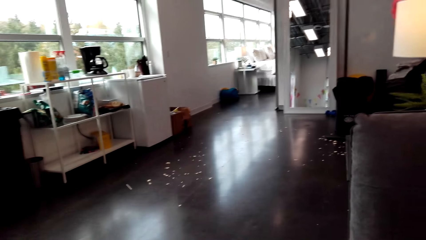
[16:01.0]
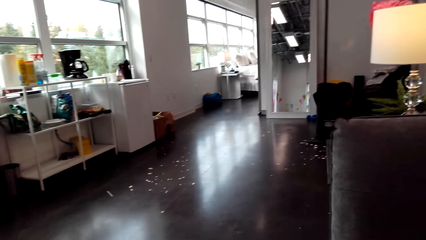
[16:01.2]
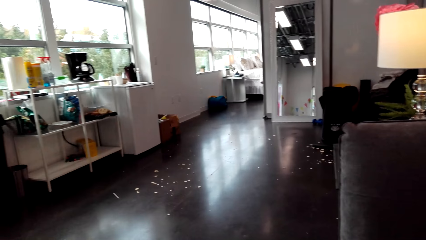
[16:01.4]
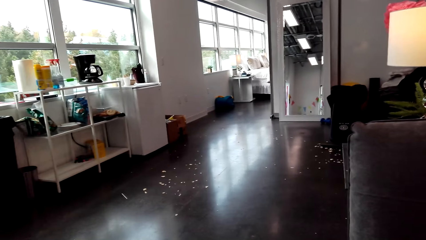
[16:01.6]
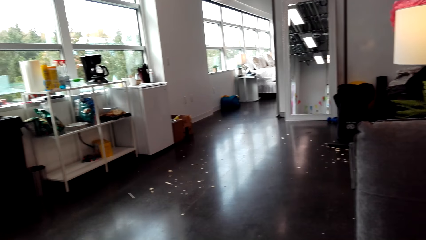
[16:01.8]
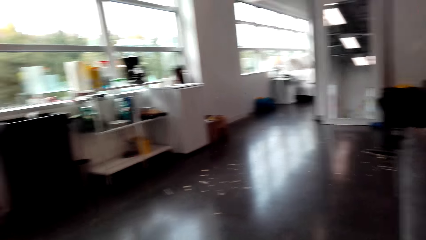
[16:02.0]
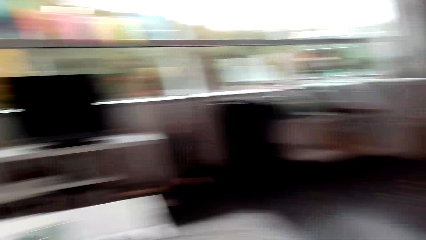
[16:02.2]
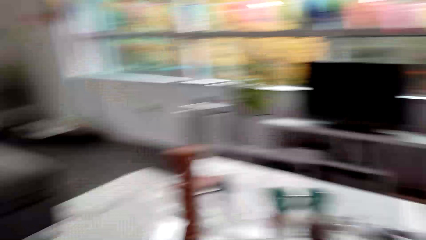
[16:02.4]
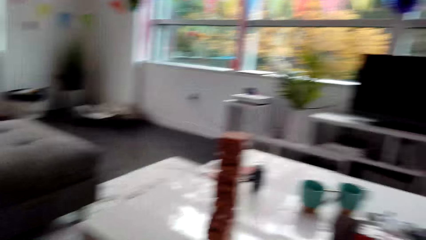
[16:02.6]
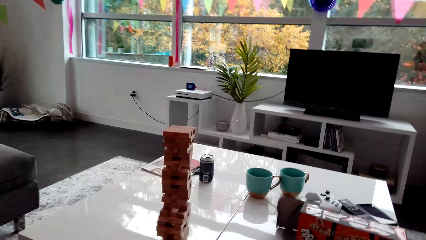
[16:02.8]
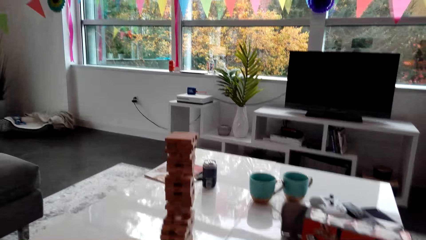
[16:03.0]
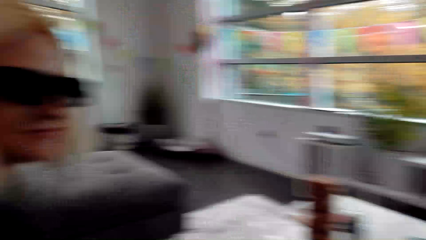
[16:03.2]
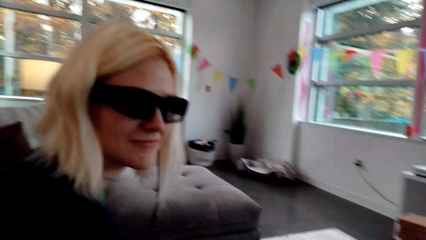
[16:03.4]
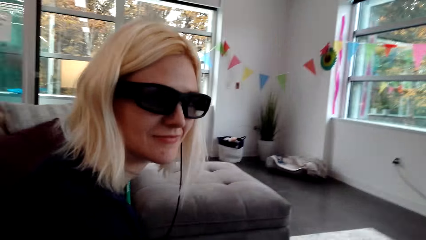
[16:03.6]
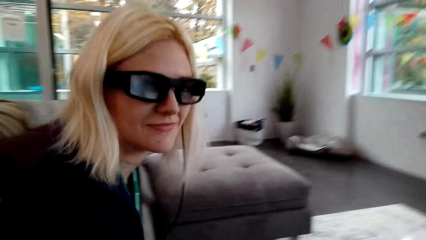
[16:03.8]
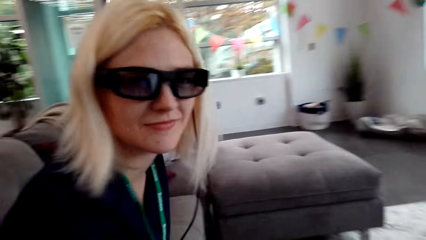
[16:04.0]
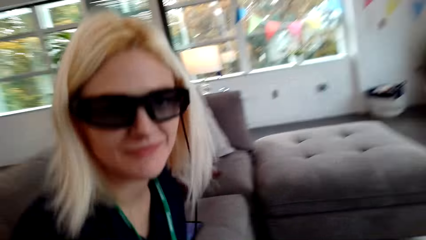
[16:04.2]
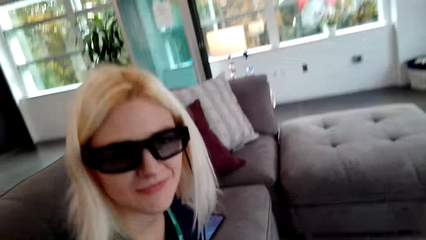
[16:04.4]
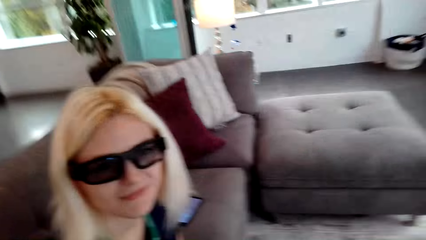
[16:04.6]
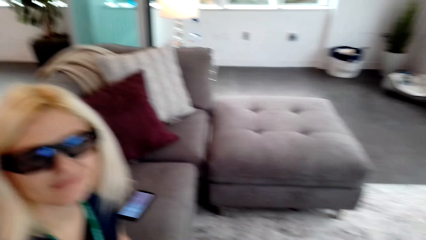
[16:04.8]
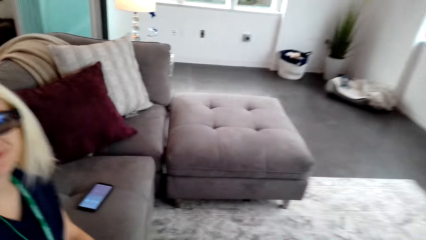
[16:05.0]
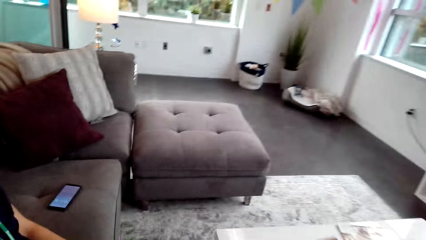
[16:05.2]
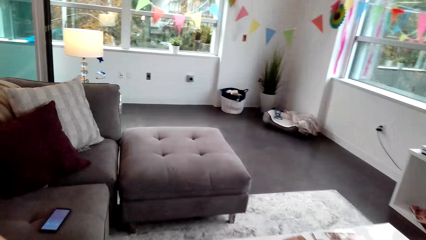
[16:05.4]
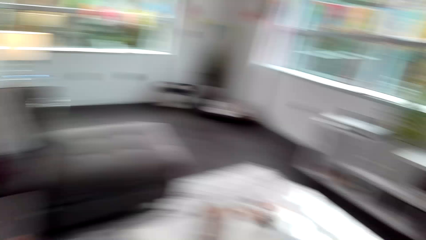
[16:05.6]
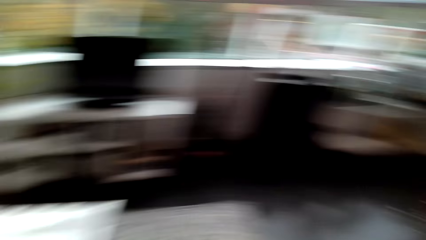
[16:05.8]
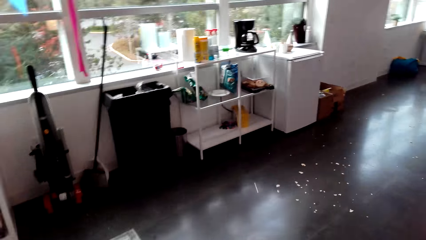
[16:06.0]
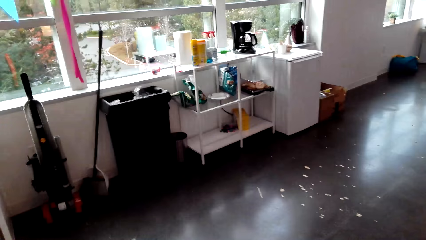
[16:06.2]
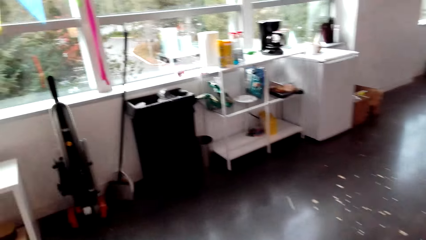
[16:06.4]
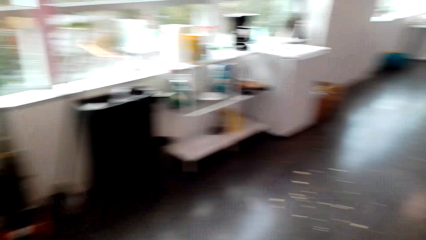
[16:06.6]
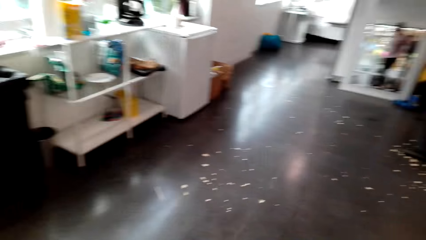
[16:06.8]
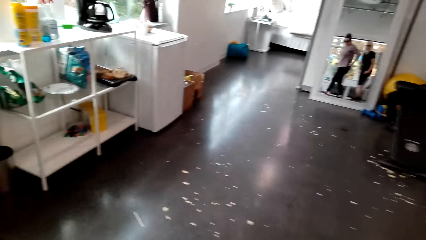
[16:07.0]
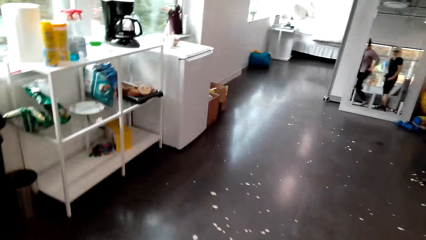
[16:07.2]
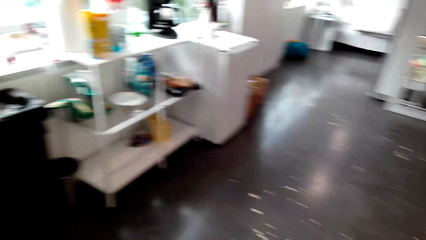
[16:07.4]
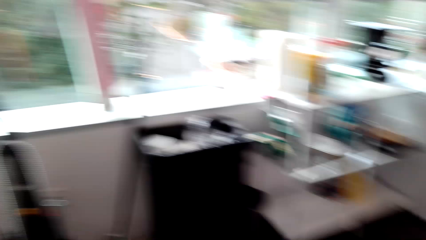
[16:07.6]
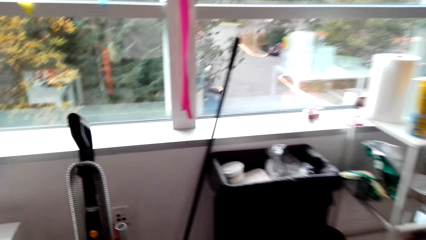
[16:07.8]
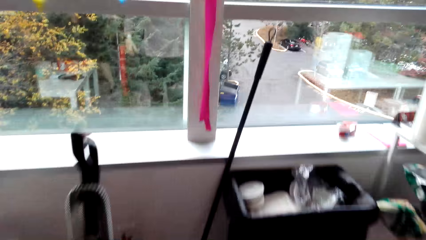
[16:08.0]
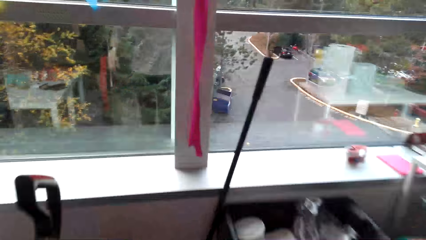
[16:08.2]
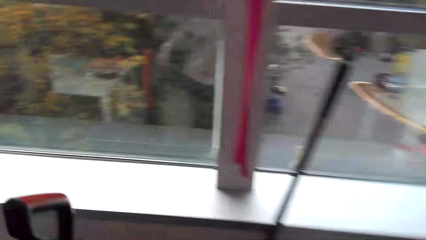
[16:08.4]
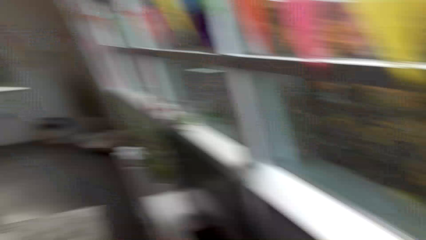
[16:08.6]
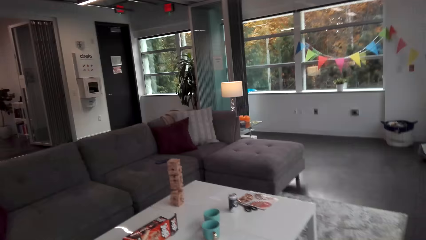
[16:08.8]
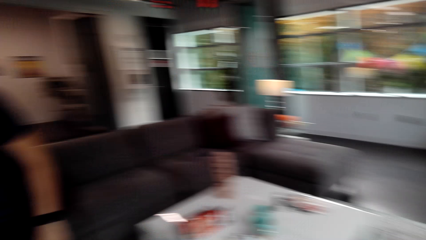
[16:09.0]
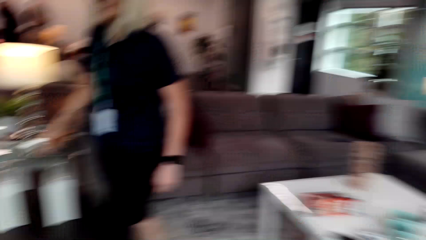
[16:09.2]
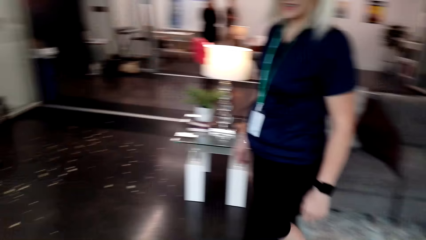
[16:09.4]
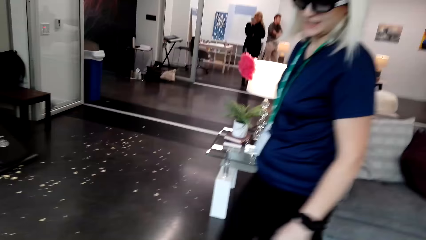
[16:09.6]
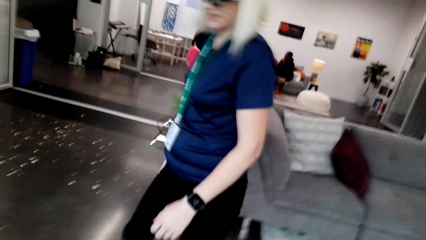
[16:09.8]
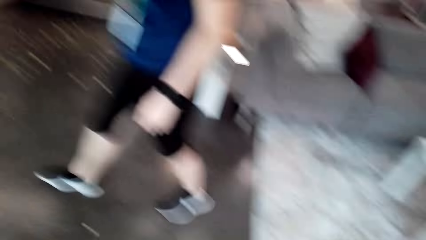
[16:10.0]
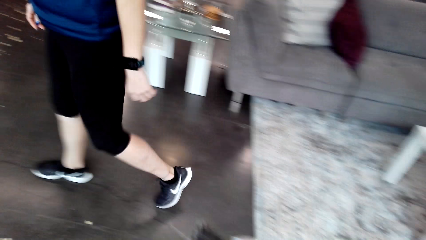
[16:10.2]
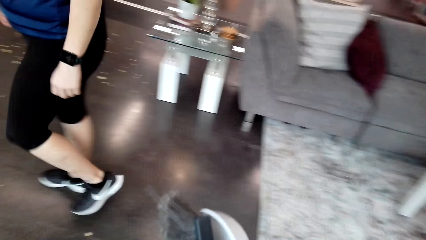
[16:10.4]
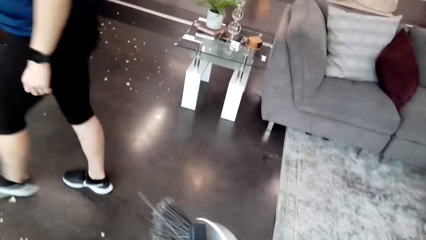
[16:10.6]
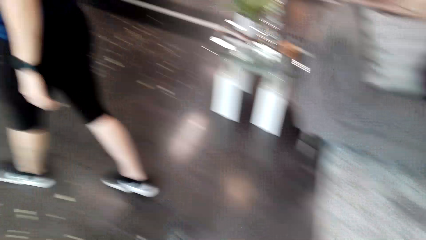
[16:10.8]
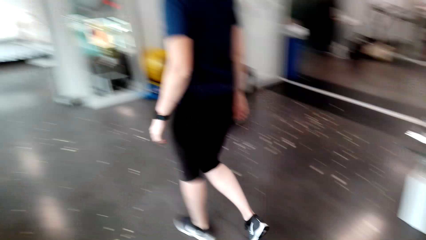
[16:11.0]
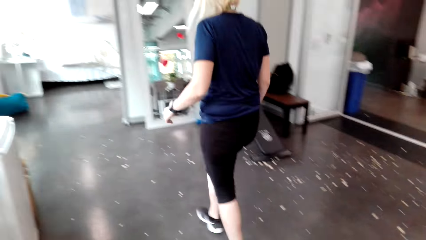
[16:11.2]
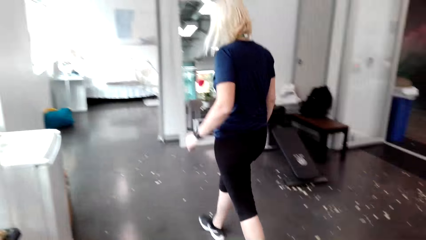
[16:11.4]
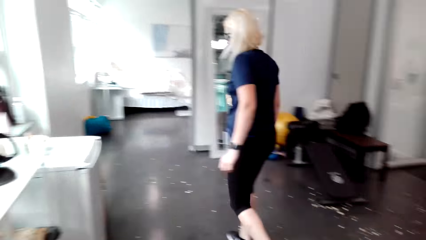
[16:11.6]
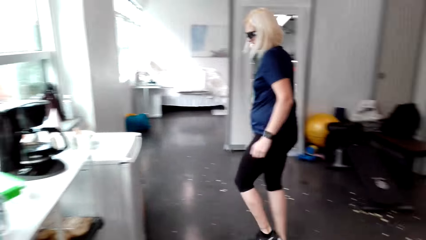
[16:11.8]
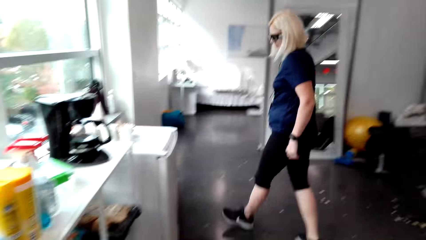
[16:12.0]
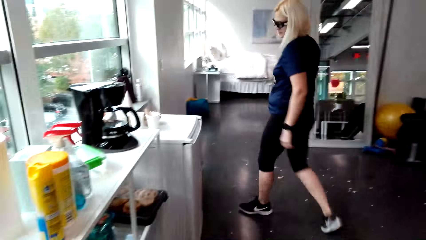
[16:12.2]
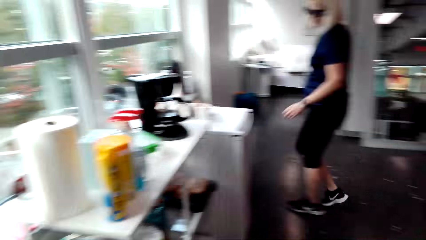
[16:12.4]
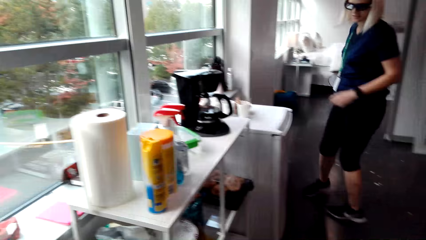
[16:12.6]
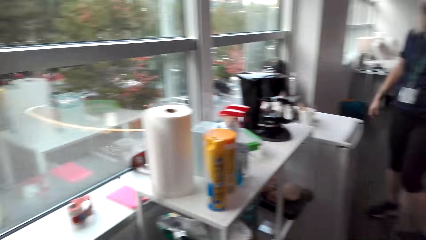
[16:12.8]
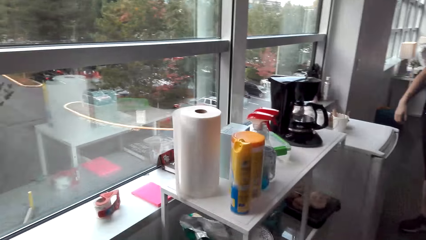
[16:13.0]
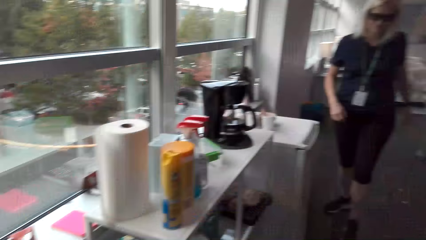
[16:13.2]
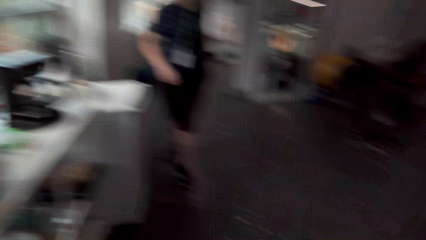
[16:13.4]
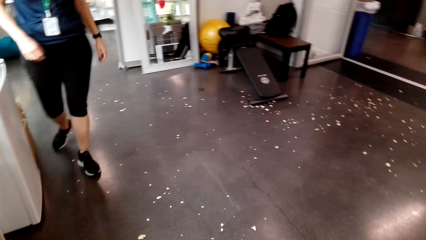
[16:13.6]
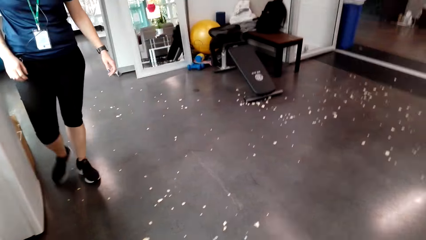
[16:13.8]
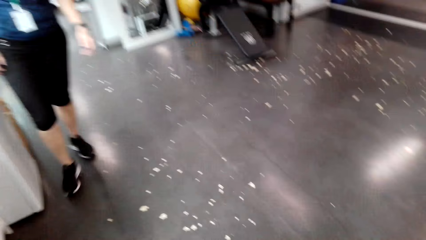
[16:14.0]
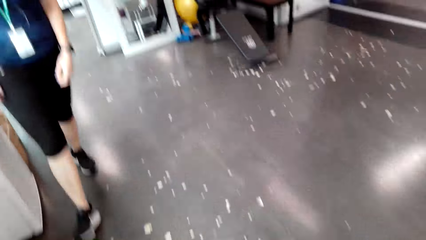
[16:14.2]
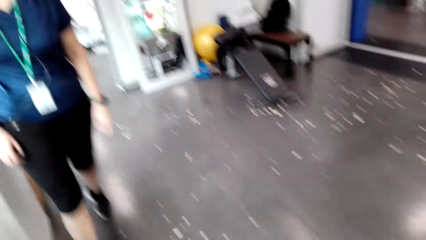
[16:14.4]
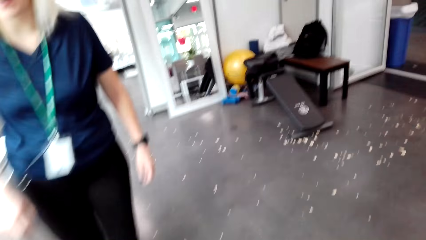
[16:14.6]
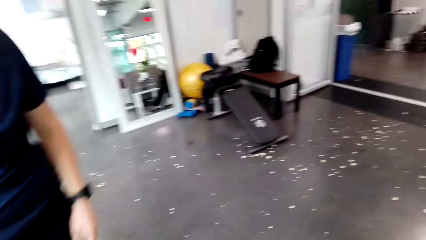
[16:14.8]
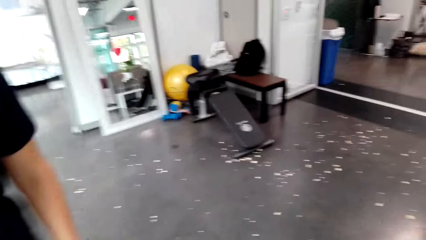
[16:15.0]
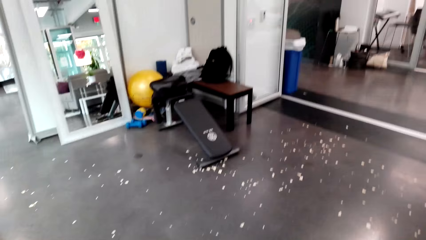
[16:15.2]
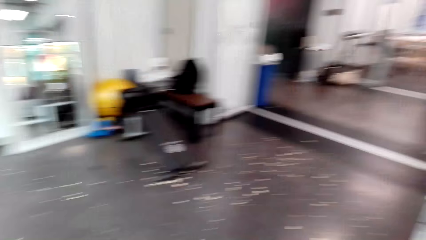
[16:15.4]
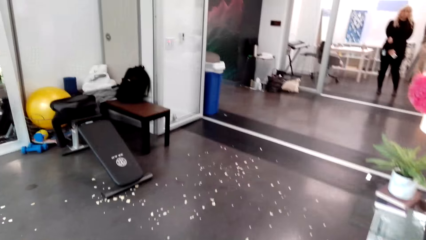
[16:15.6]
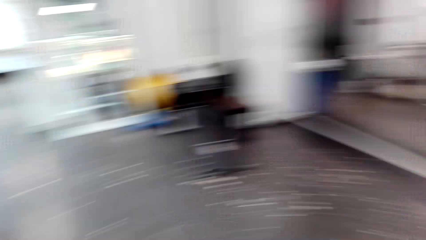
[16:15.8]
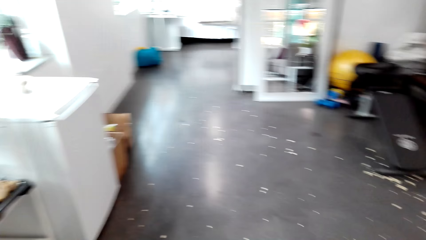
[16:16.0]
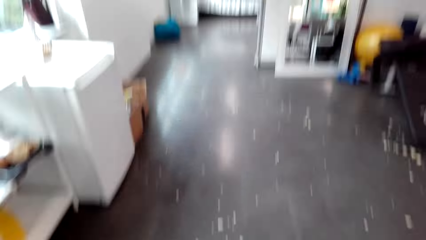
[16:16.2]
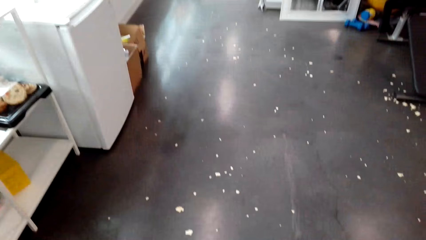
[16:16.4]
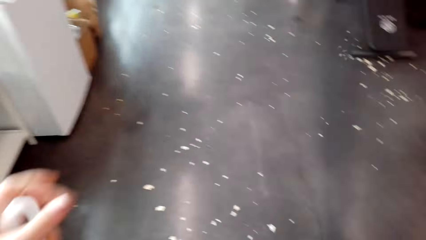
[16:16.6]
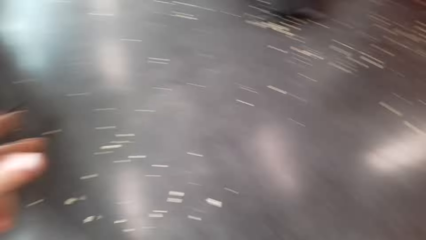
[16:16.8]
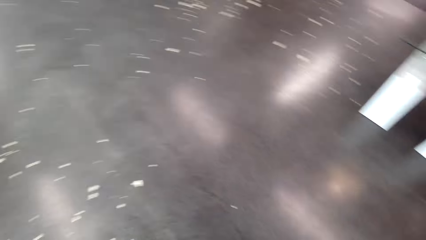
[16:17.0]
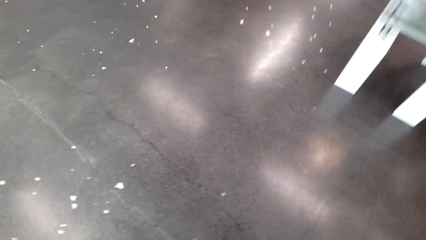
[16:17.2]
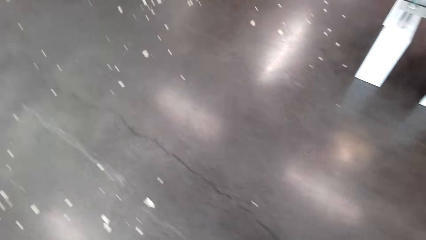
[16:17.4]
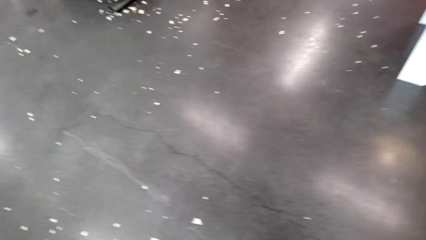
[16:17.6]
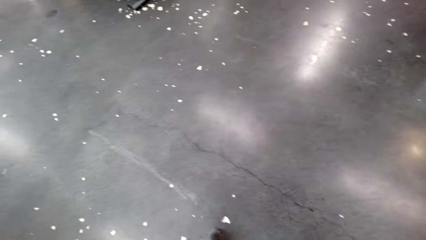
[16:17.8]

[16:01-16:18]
The camera wearer stands up, walks in the room, takes the broom and sweeps the floor with the broom.
